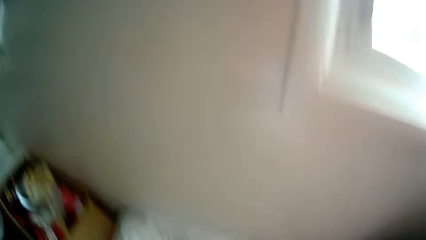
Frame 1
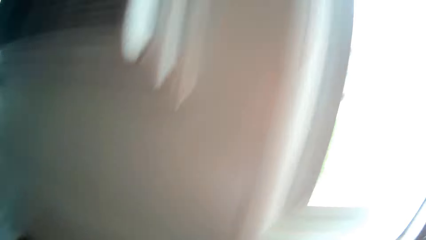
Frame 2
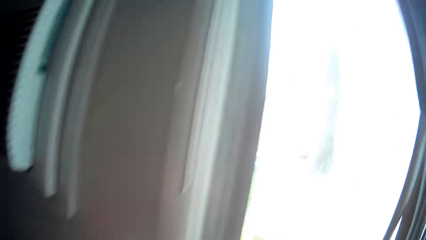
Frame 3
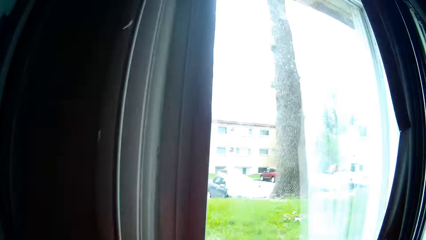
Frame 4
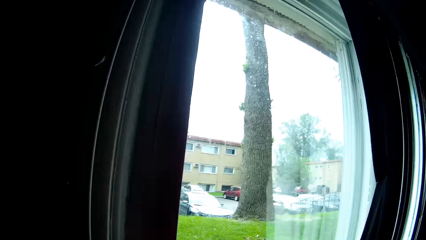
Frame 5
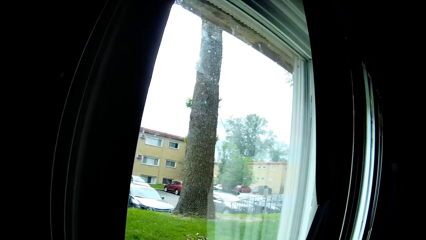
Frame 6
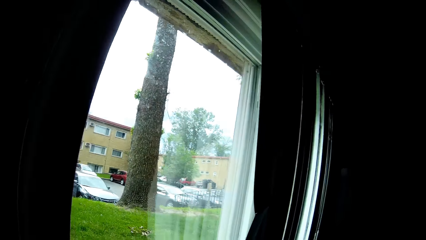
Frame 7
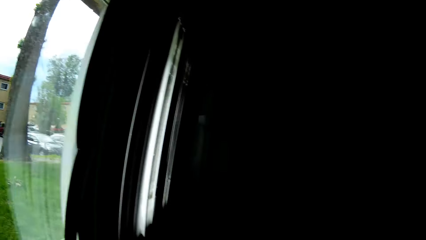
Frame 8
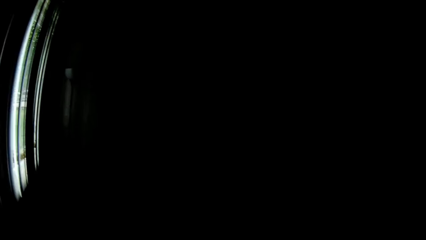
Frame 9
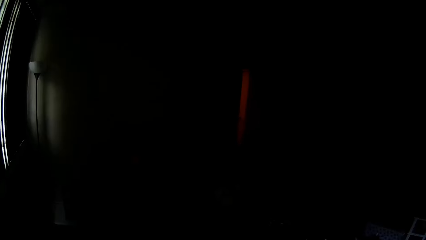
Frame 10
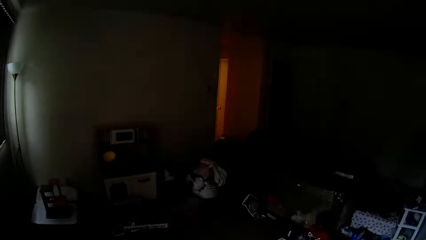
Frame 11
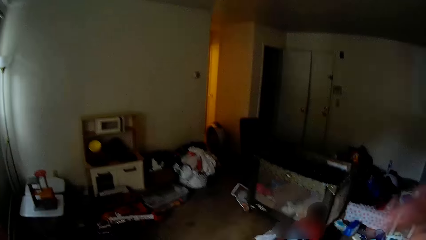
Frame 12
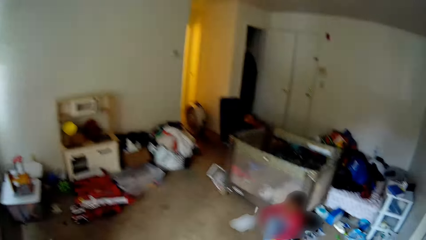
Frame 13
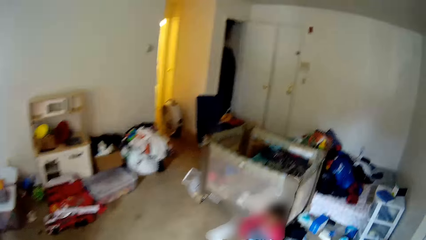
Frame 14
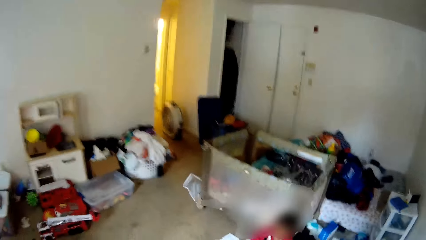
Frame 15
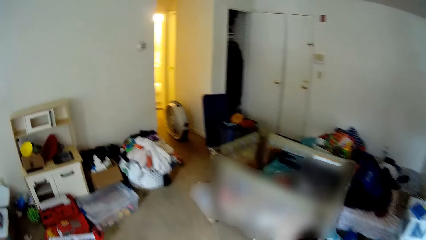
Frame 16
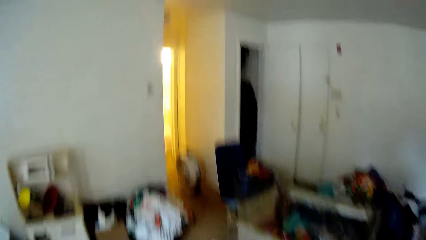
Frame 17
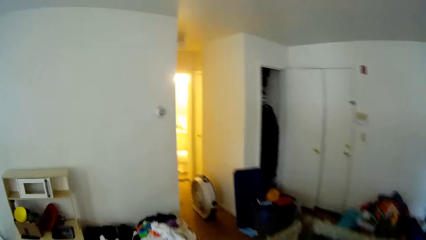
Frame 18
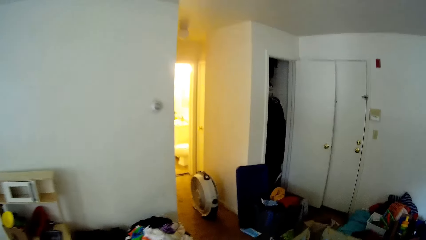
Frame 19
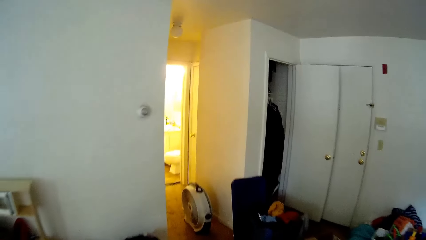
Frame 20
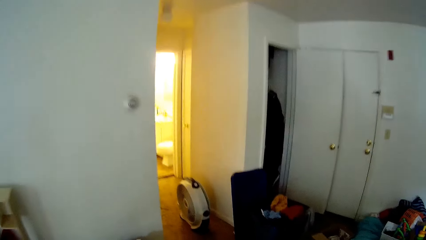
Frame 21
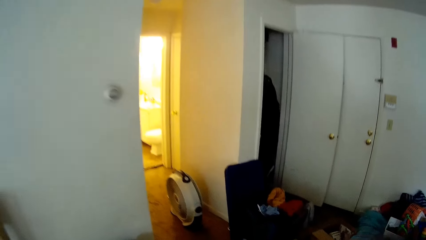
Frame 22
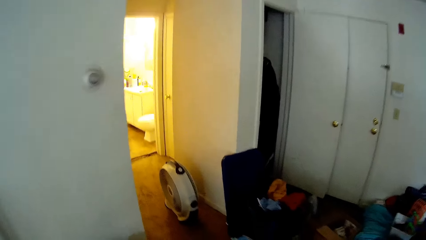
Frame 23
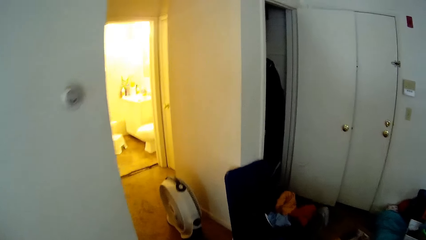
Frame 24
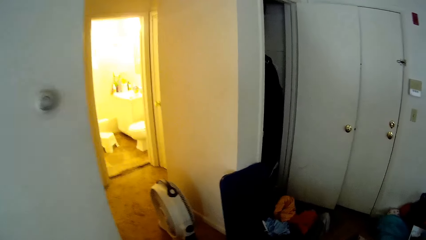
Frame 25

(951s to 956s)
The camera wearer turns around the room. They walk towards the bed.
